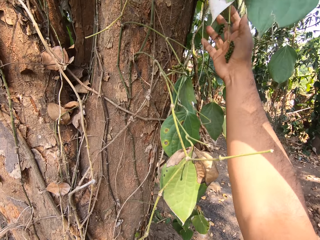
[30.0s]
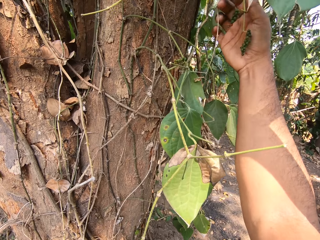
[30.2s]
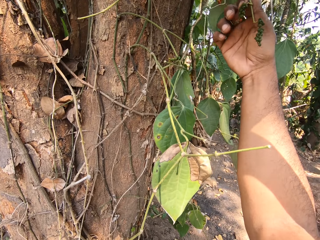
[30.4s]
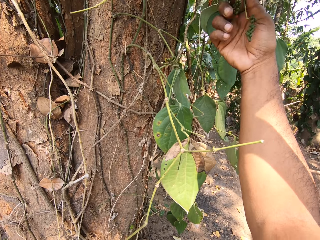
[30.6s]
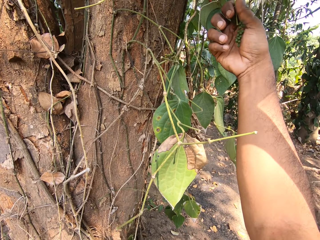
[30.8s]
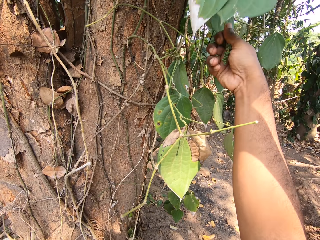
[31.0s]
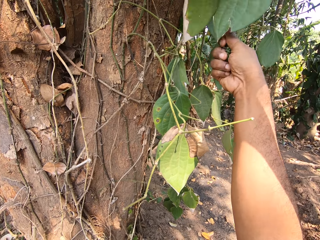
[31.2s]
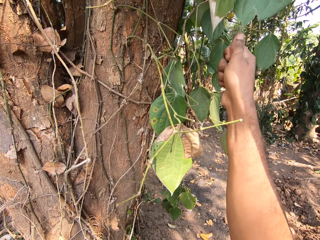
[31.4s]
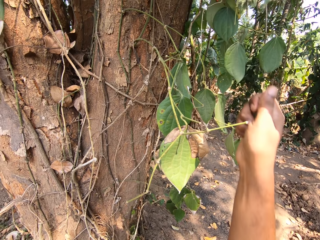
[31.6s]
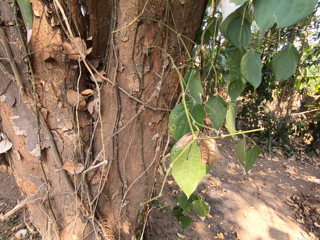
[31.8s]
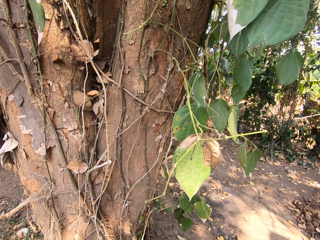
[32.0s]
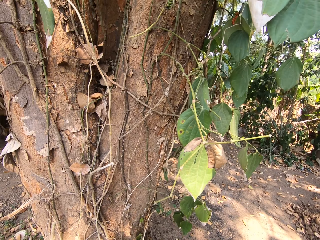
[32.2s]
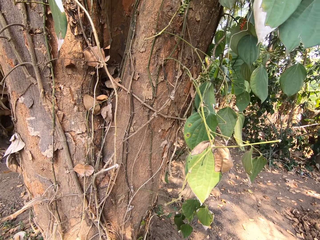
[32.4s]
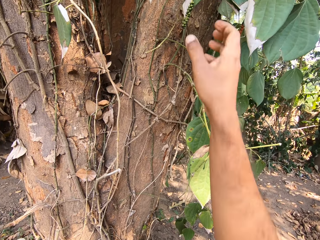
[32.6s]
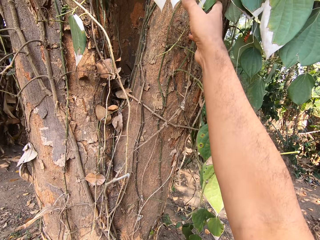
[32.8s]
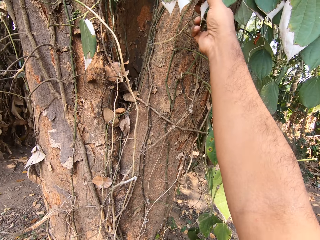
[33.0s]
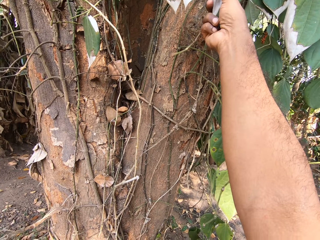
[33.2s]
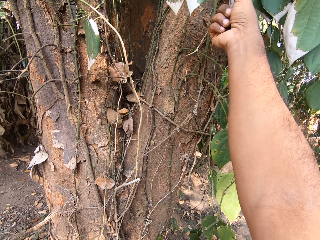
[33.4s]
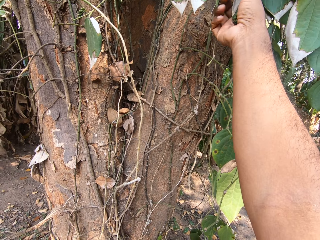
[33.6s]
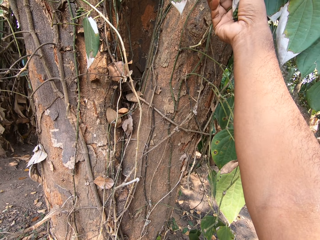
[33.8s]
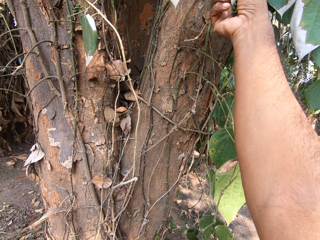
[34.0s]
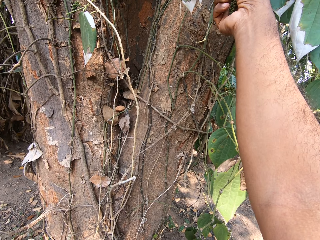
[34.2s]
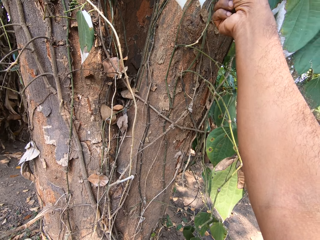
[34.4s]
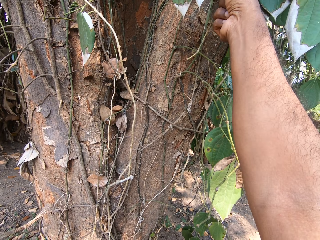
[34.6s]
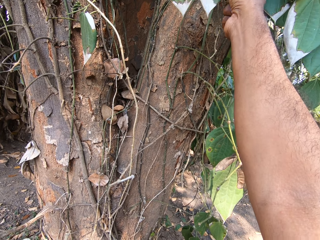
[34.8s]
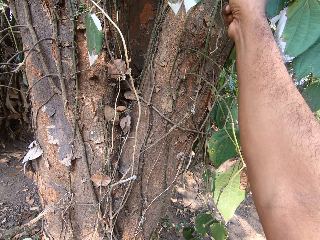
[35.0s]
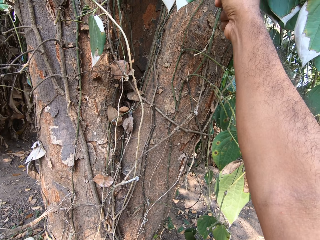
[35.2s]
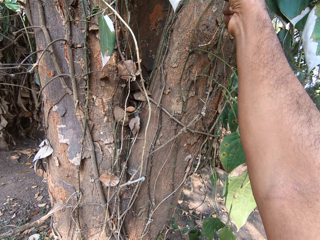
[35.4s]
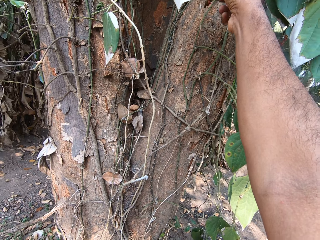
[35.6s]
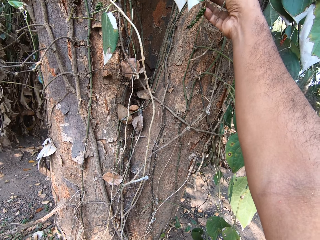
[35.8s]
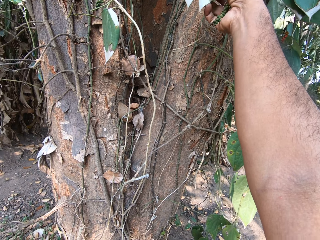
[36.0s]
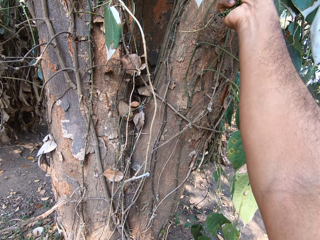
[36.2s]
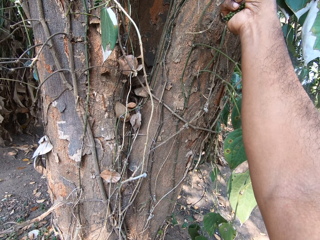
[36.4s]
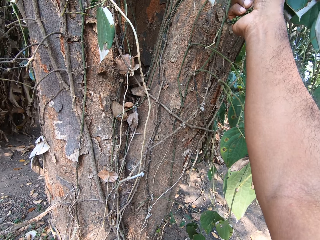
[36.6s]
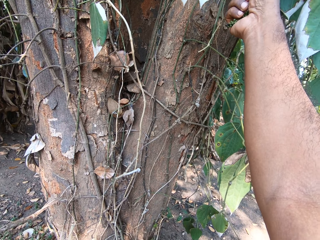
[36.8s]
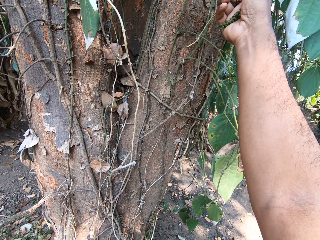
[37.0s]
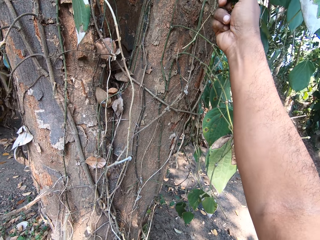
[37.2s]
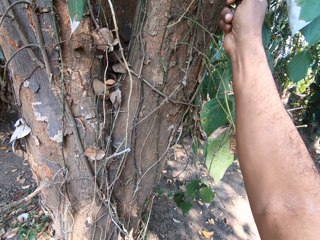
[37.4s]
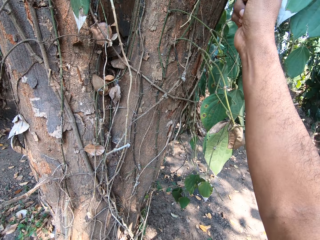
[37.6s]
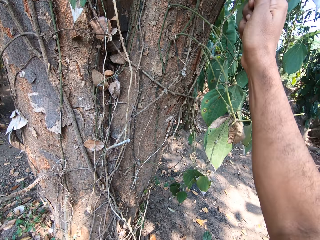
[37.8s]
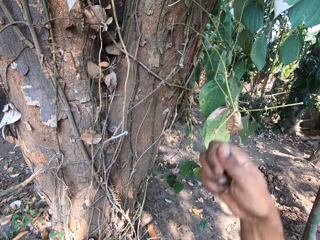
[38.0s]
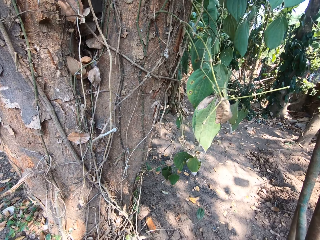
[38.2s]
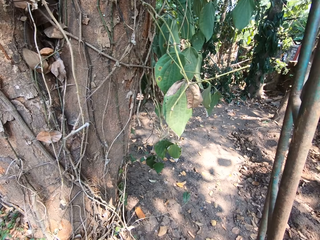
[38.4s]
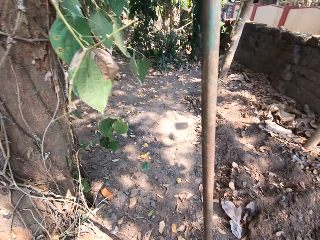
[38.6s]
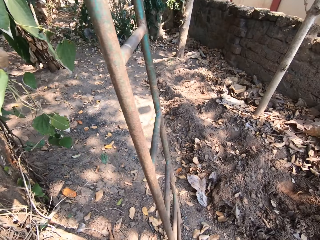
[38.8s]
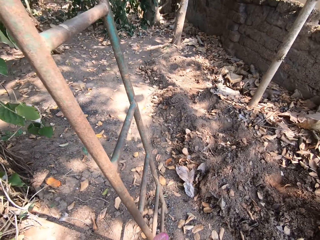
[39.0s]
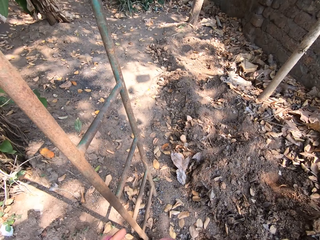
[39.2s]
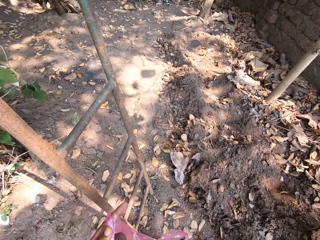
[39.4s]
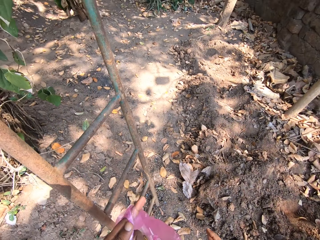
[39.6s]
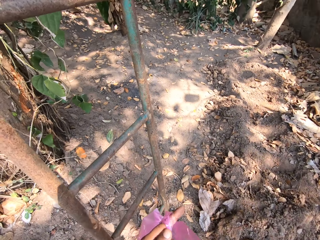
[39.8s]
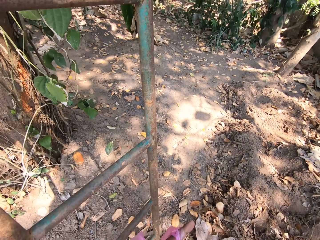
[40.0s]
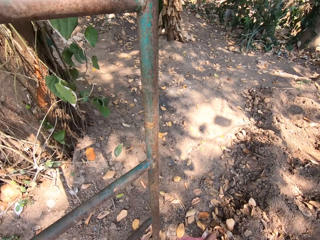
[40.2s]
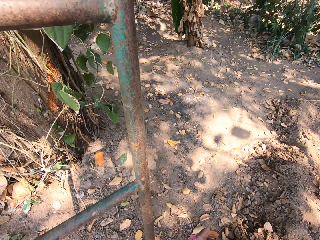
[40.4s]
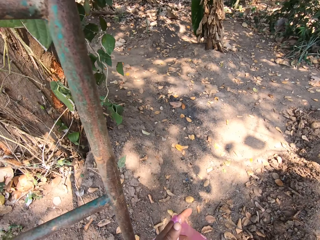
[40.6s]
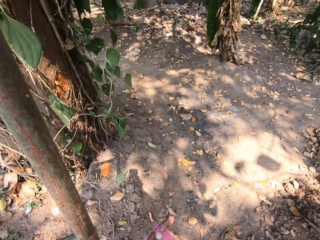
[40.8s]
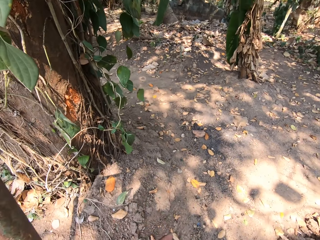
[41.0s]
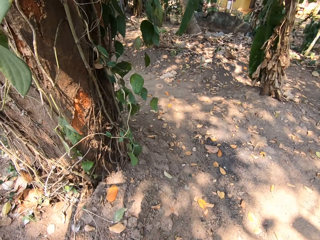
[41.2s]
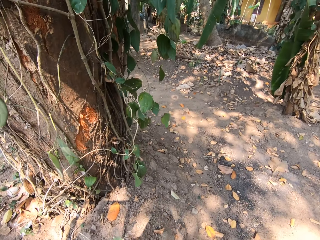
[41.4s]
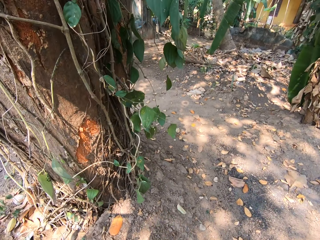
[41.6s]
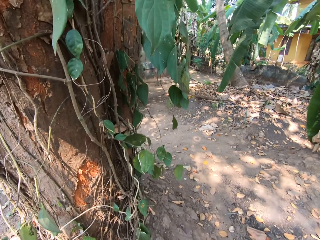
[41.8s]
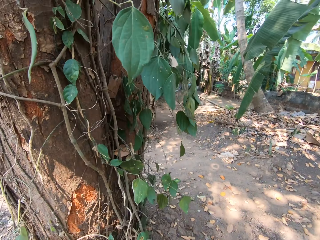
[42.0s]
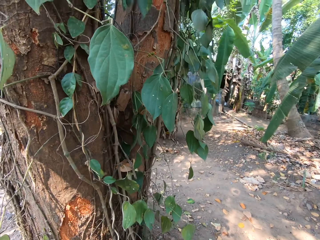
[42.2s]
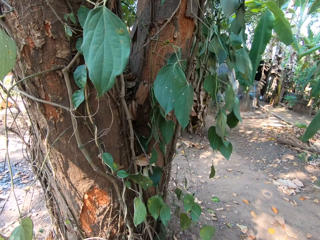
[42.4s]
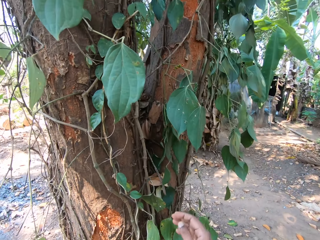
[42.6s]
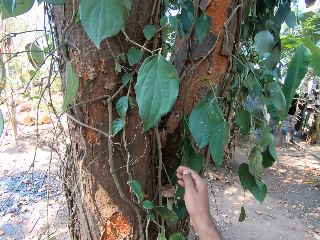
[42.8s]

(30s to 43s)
The camera wearer plucks fruits from the tree with his right hand. He lowers his hands down. He drops the fruit in his right hand in the plastic bag in his left hand. He plucks fruits from the tree with his right hand. He lowers his hands down. He walks around. He adjusts the plastic bags in both hands.

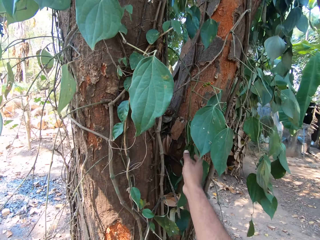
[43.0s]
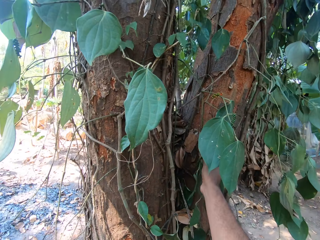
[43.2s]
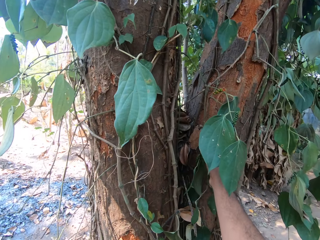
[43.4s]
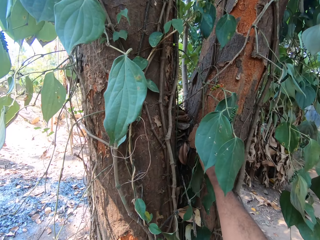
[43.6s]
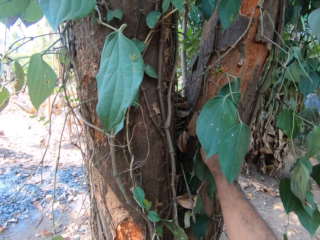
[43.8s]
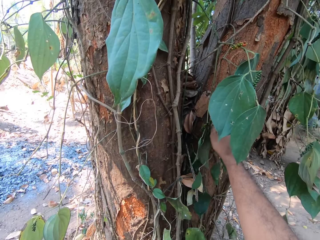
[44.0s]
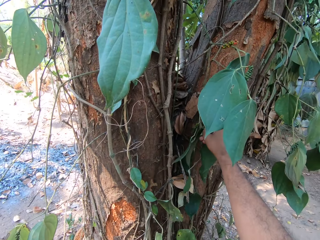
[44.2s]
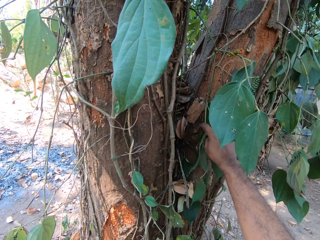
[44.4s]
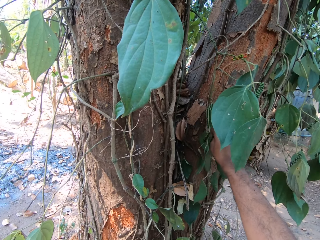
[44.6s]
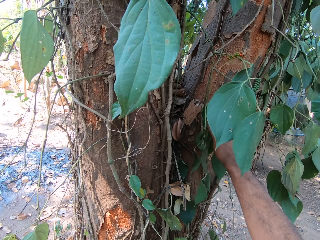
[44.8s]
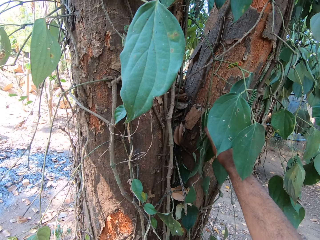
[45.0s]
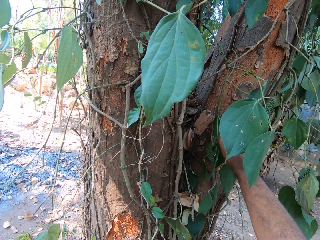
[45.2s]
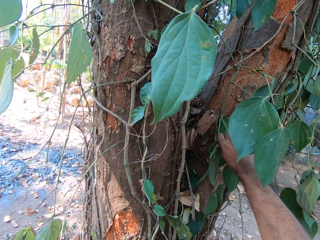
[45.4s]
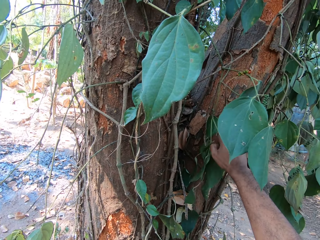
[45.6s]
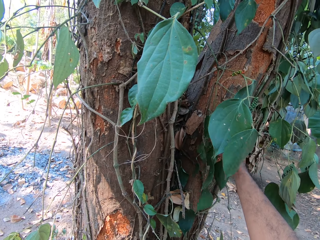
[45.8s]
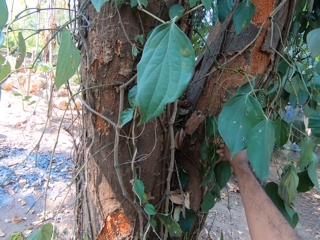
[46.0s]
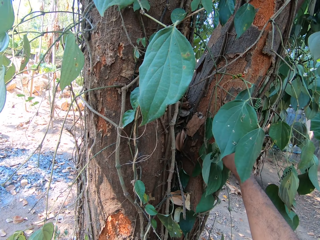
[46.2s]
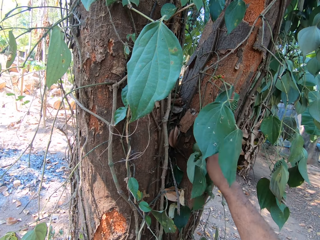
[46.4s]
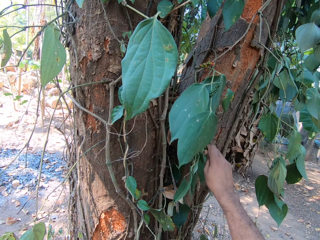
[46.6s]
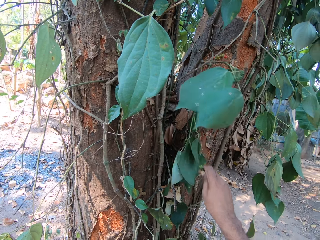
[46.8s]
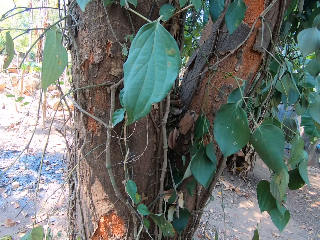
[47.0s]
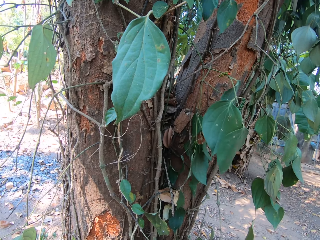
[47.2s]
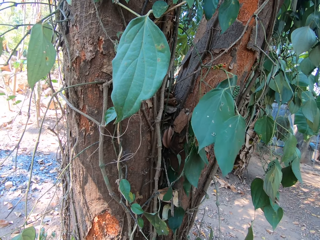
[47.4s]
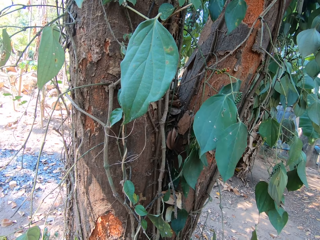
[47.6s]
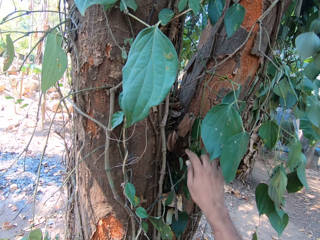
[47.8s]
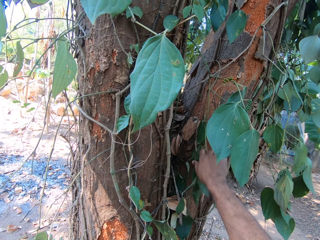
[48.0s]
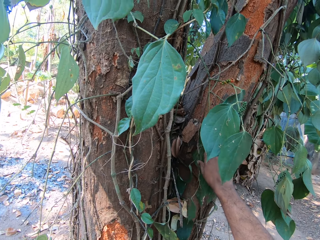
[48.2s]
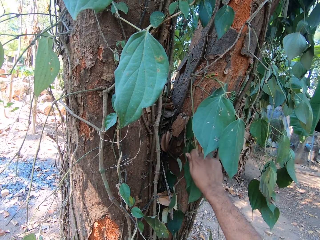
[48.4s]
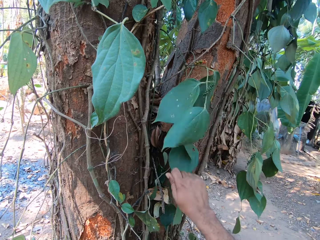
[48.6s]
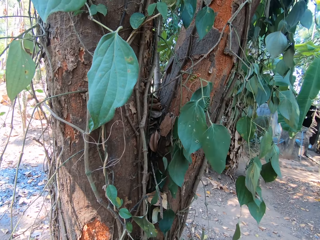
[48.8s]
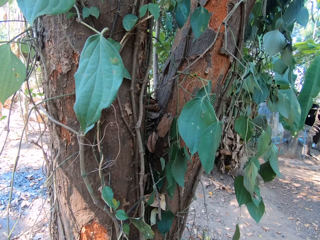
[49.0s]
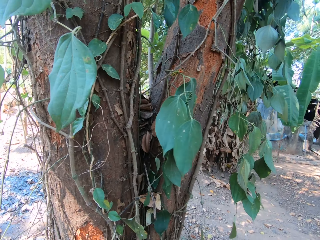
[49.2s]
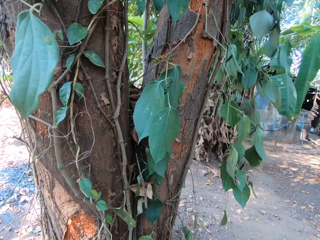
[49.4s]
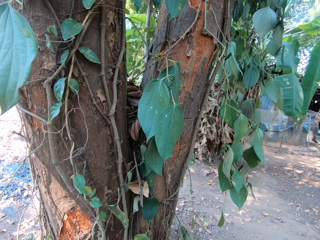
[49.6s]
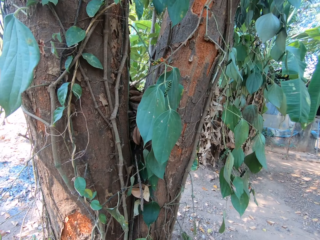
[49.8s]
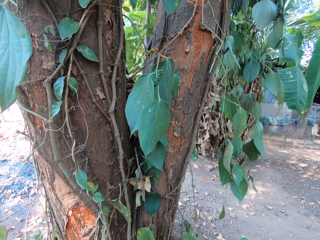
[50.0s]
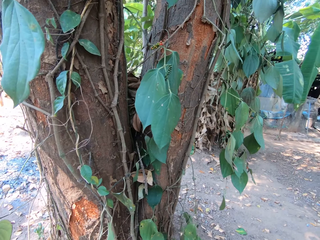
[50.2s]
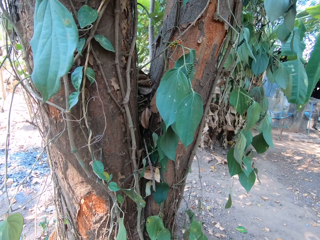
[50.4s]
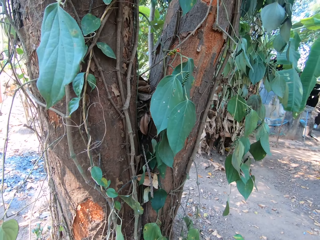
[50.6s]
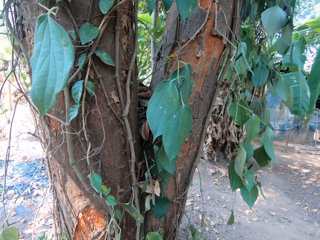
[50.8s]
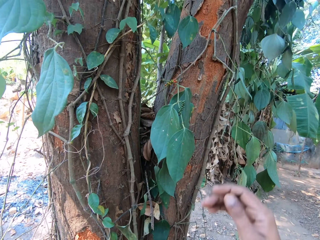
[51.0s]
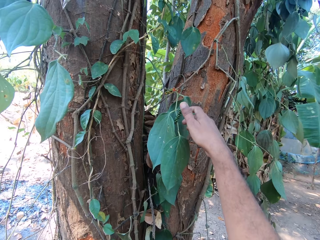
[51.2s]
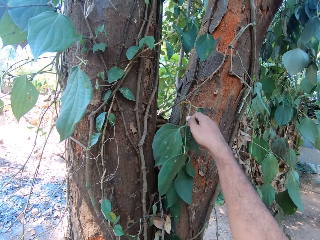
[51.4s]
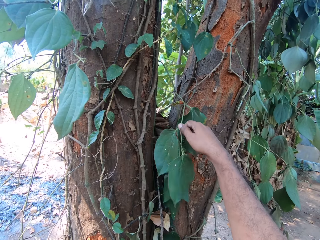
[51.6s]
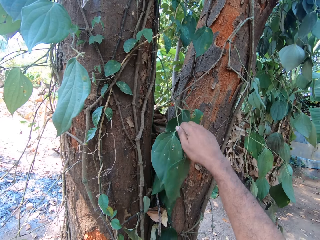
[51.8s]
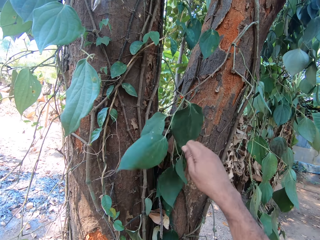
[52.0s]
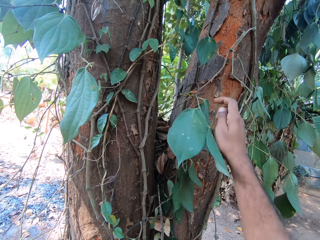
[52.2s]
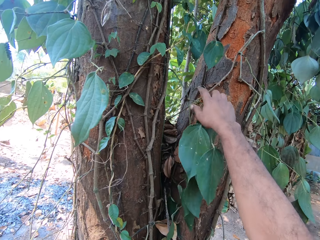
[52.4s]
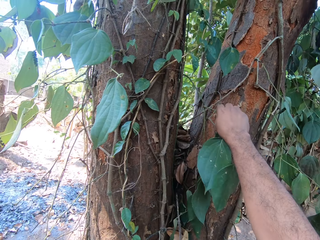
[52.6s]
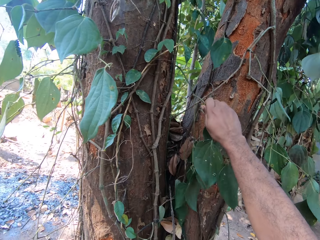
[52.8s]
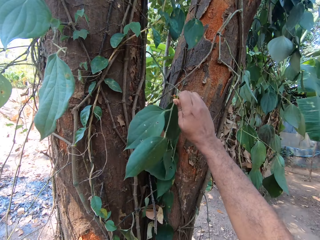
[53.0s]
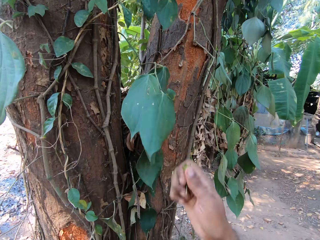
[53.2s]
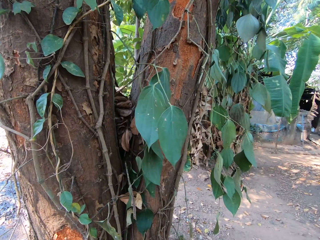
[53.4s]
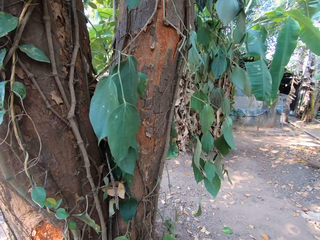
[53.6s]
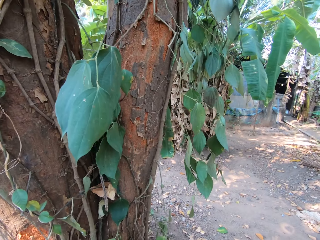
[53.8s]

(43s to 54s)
The camera wearer plucks fruits from the tree with his right hand. He drops the fruit in his right hand in the plastic bag in his left hand. He lowers his hands down. He plucks fruits from the tree with his right hand. He drops the fruits in his right hand in the plastic bag in his left hand. He plucks some fruits from the tree with his right hand.
